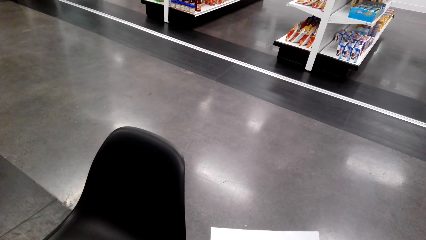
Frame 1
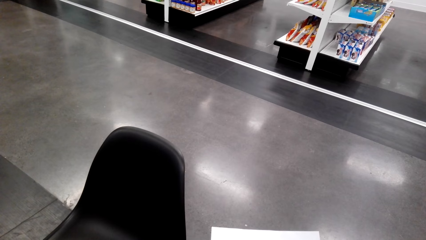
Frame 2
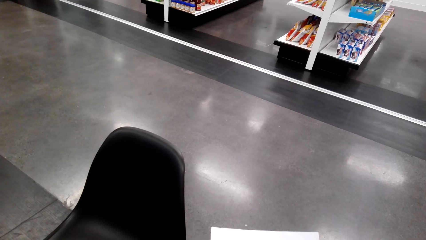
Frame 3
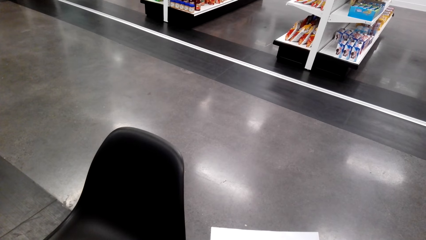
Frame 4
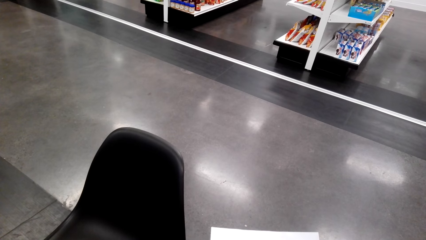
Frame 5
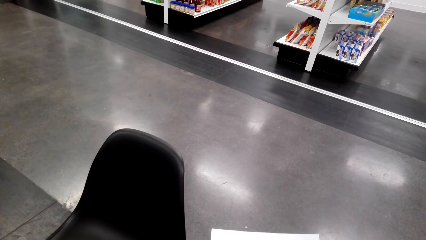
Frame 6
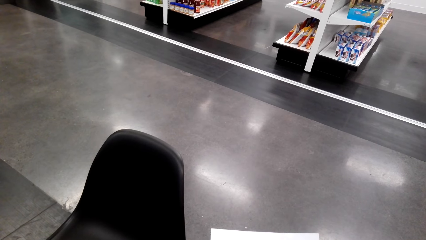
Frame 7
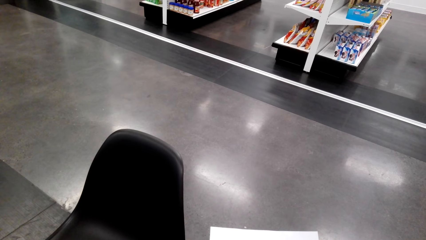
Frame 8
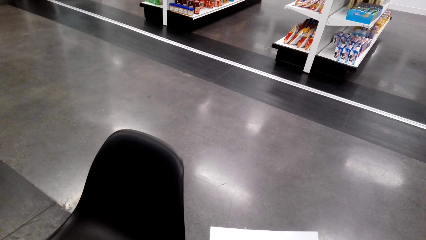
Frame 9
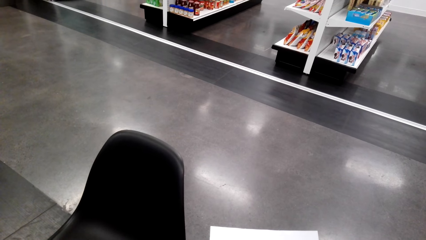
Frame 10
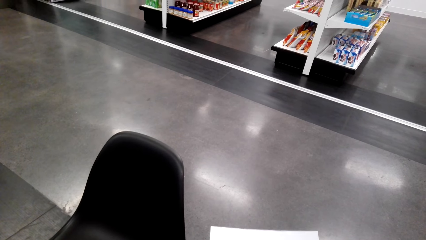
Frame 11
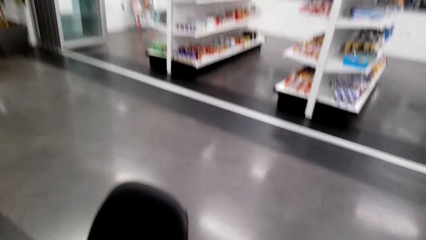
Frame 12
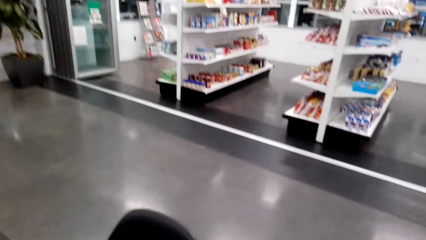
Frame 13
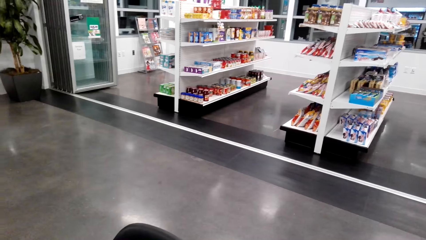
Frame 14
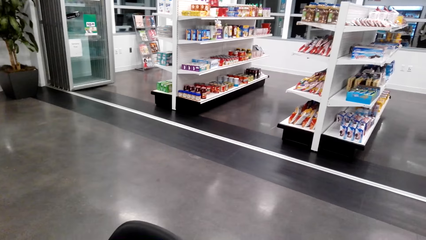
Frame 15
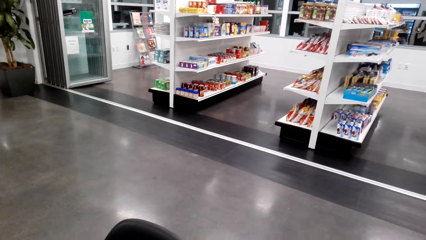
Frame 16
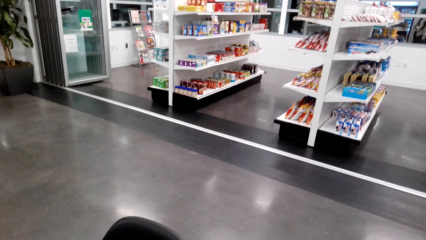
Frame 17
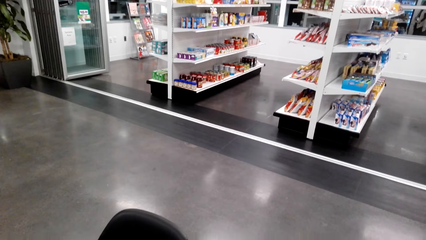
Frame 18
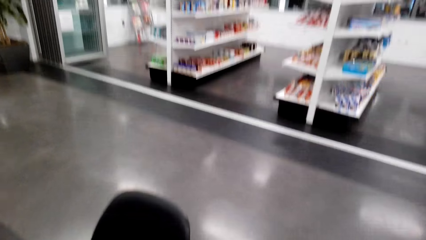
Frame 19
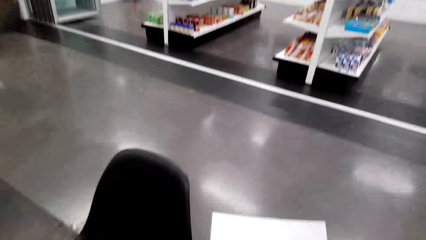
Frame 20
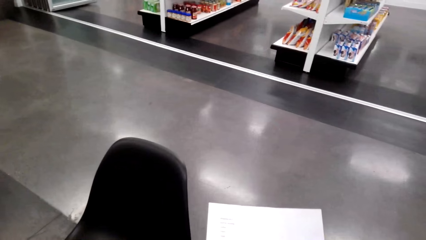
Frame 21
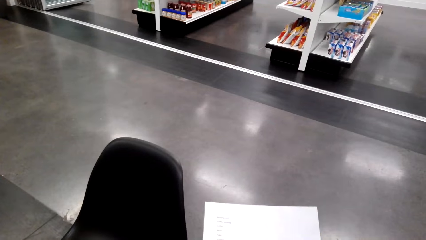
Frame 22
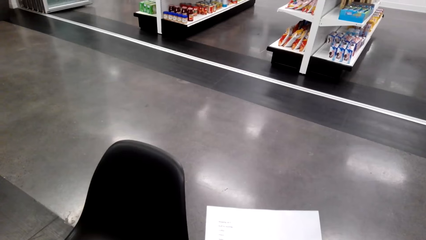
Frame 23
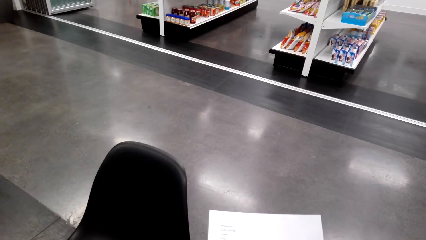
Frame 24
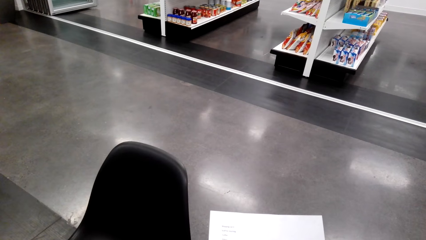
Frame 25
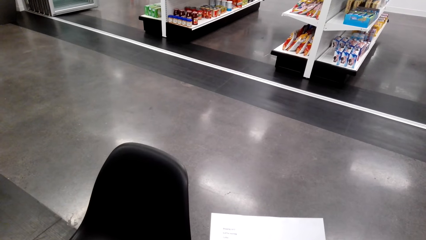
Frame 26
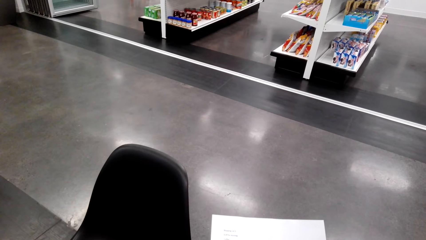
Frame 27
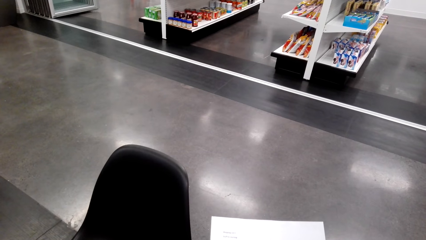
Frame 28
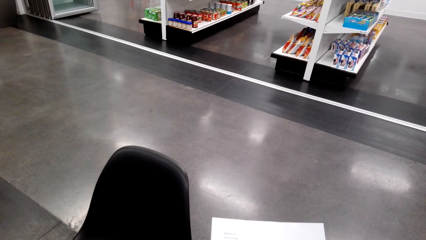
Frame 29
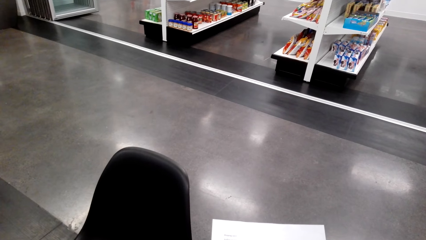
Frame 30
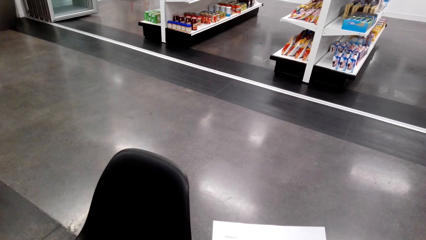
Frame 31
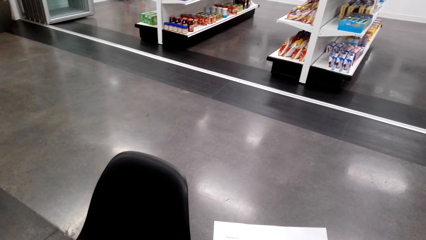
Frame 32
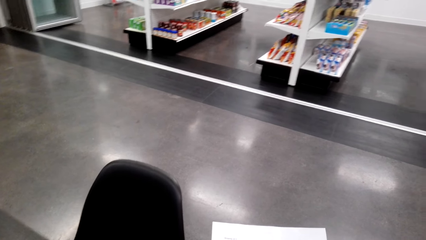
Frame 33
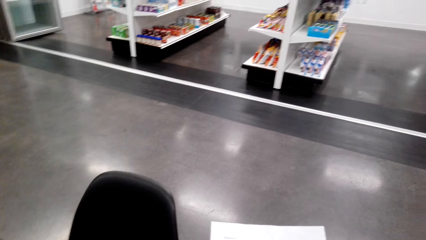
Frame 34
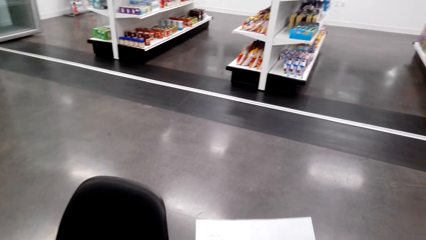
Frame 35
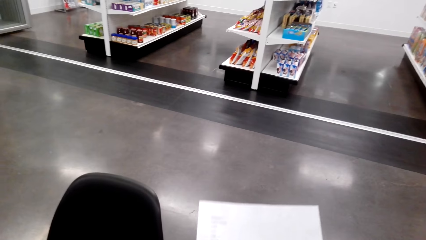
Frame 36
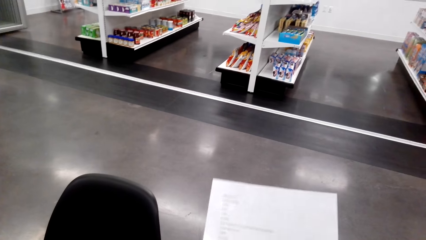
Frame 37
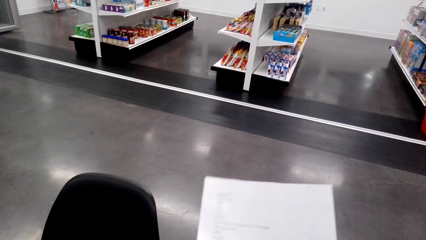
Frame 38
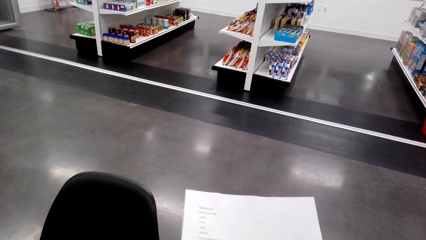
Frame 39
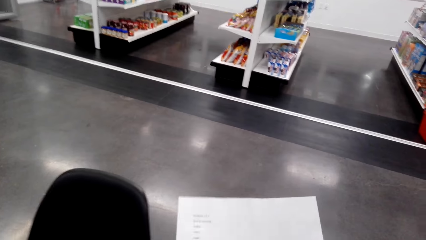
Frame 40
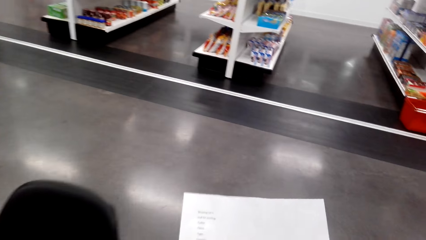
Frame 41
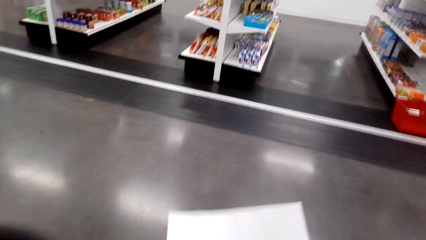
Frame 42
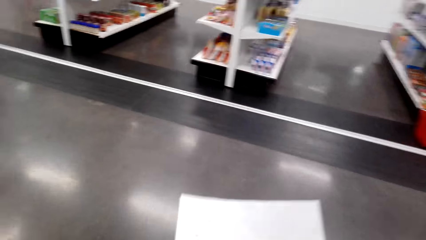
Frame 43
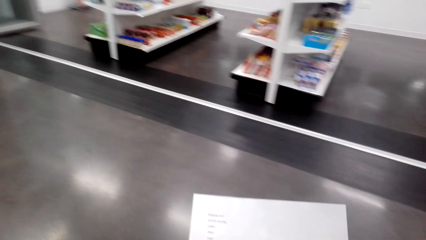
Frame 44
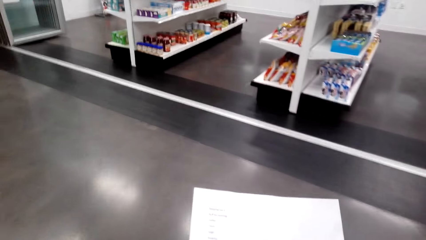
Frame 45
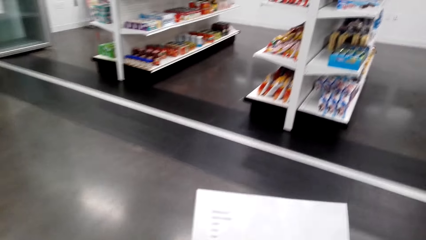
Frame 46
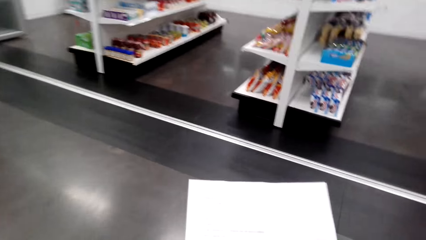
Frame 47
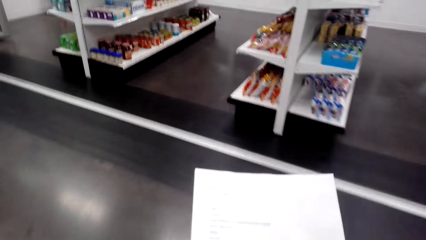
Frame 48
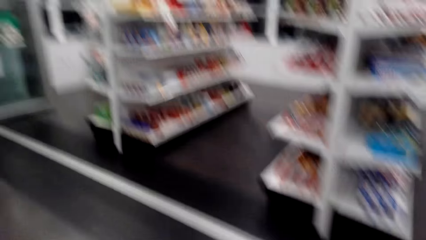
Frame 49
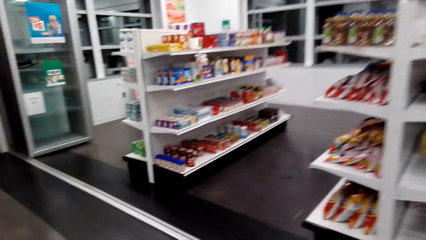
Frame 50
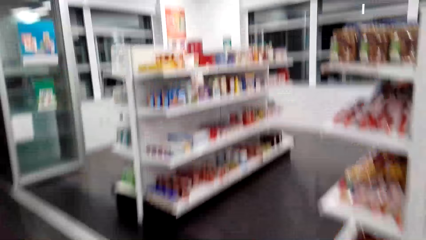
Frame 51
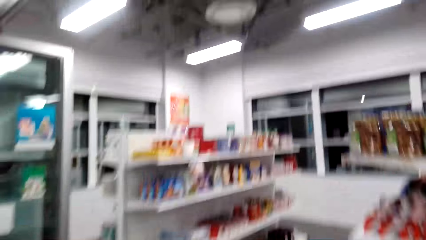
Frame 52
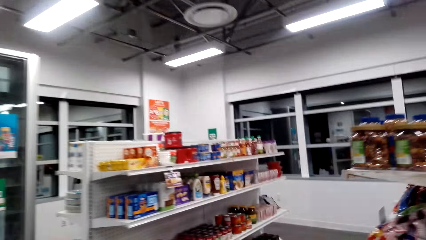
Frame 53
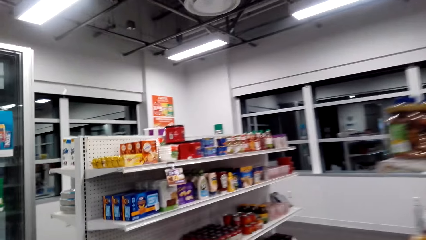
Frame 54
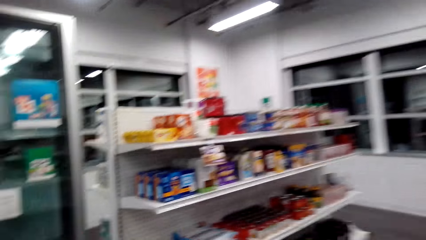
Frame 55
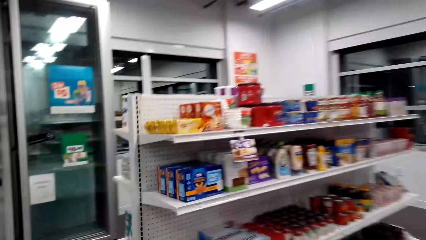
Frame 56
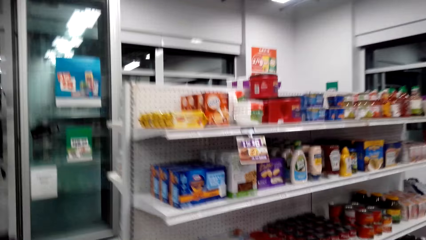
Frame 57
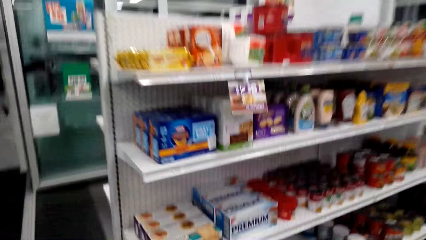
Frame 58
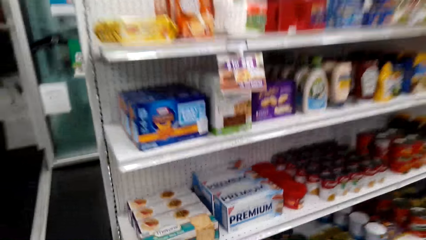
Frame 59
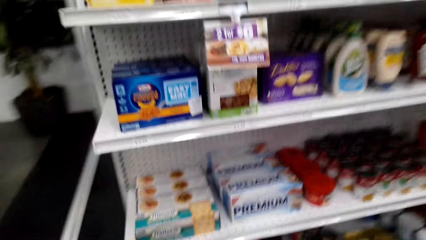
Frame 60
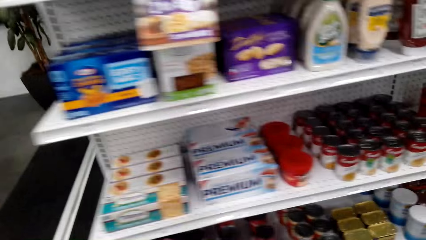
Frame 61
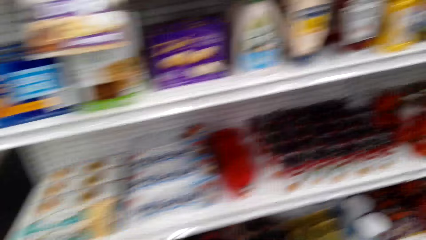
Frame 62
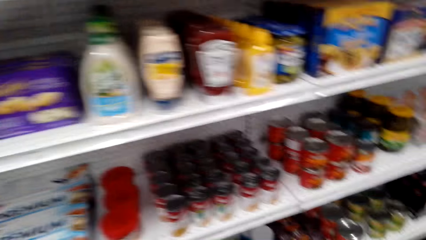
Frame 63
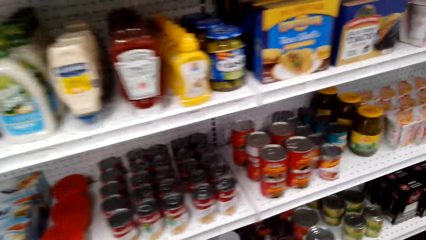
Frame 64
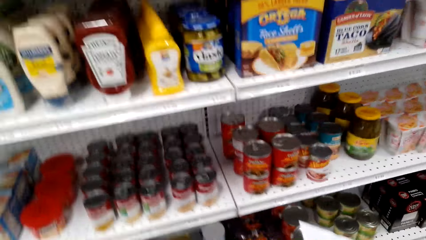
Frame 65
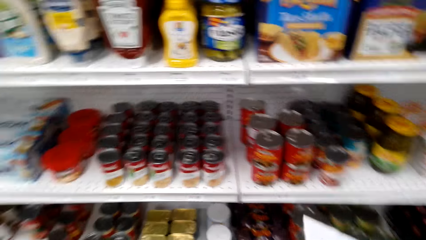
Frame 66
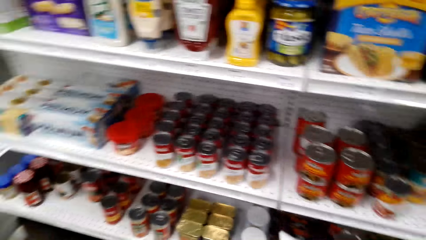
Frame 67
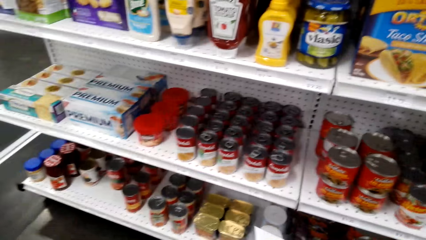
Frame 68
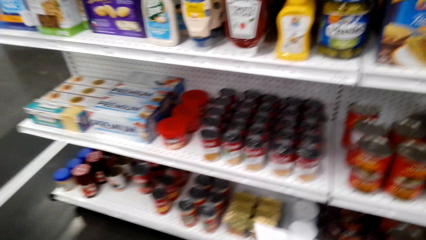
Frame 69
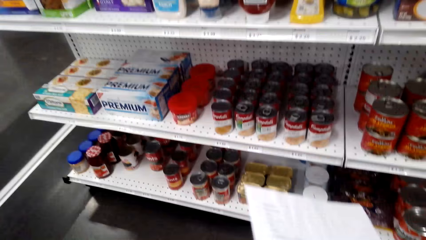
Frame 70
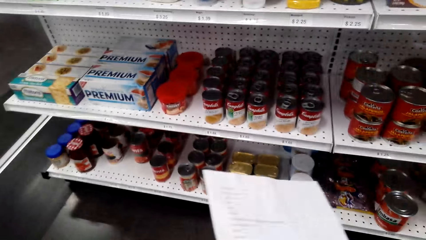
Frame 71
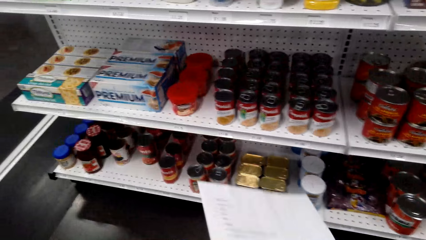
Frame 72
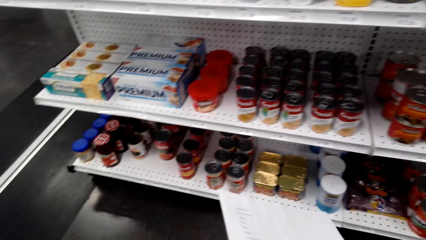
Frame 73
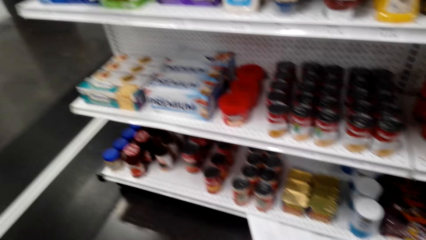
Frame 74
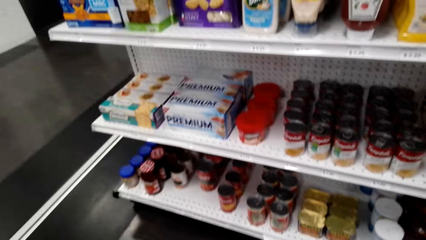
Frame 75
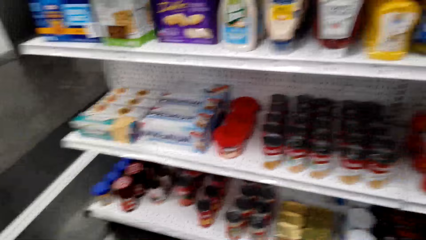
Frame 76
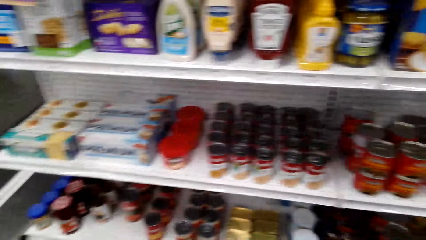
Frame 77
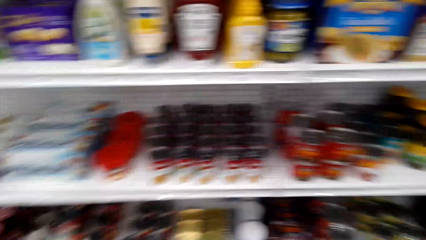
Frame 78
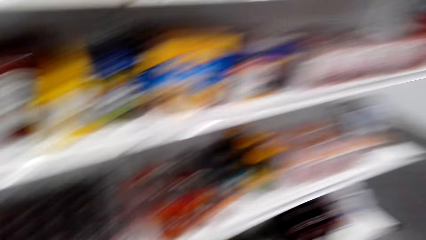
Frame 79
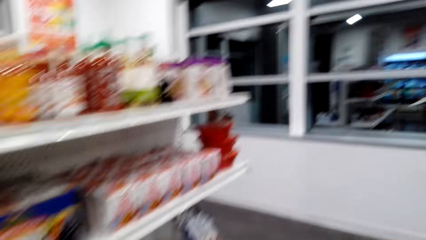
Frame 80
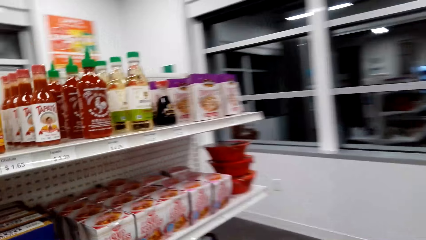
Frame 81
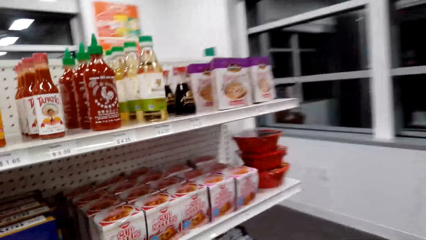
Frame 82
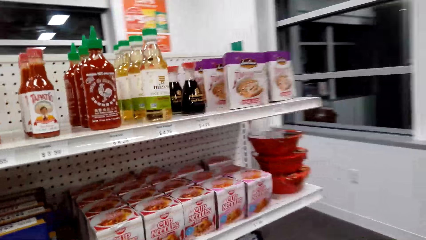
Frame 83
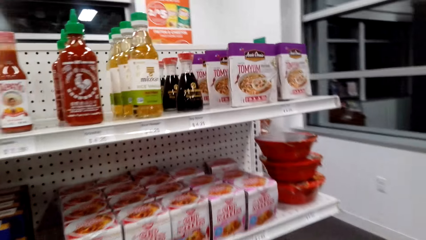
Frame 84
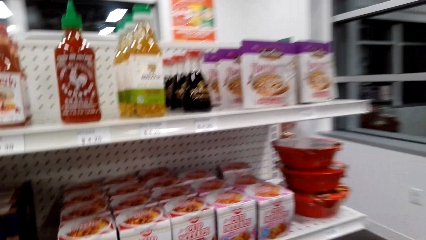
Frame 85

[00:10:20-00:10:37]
The camera wearer looks around the supermarket. They walk to the supermarket shelf. They look at the supermarket shelf.
